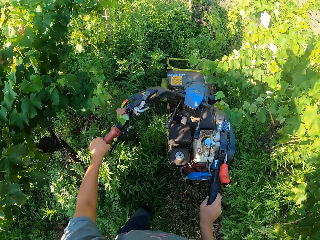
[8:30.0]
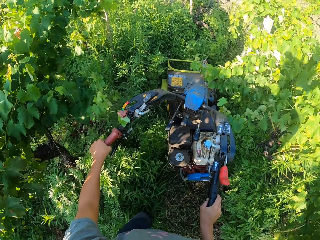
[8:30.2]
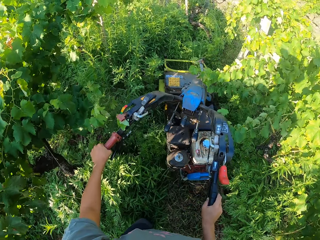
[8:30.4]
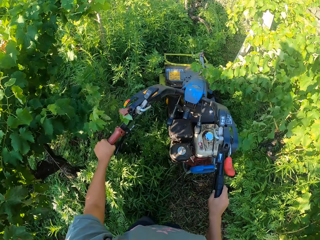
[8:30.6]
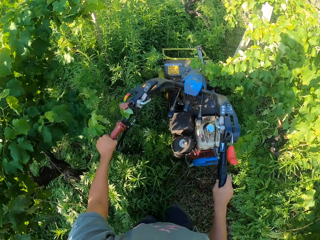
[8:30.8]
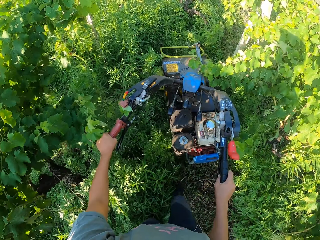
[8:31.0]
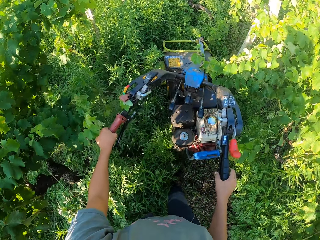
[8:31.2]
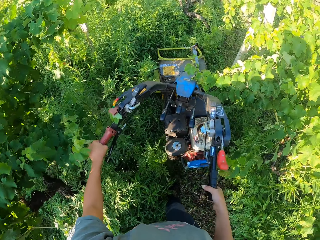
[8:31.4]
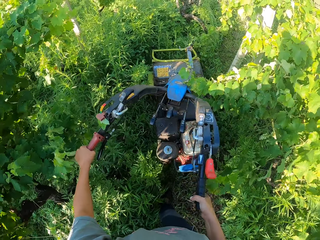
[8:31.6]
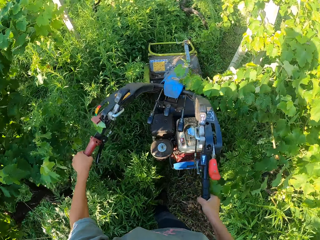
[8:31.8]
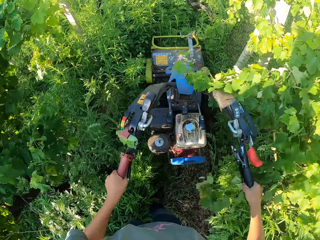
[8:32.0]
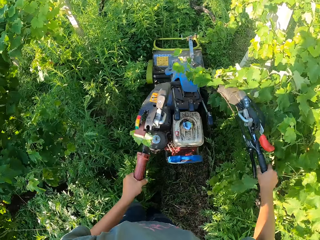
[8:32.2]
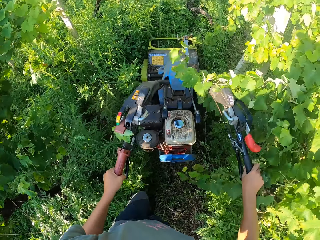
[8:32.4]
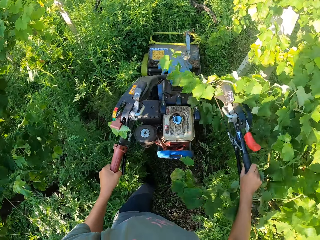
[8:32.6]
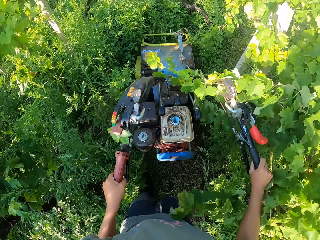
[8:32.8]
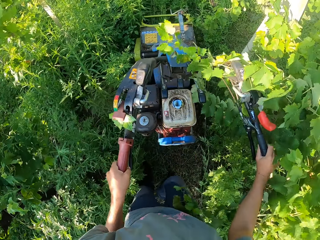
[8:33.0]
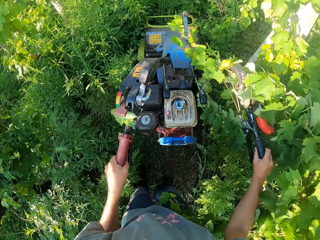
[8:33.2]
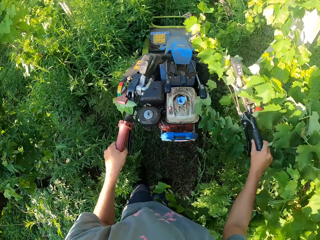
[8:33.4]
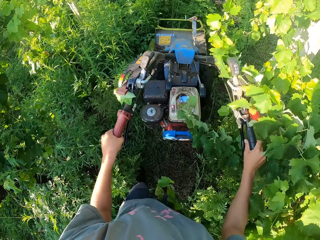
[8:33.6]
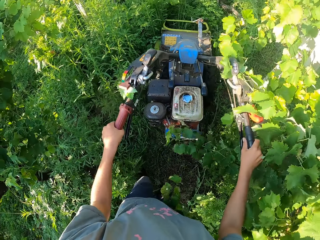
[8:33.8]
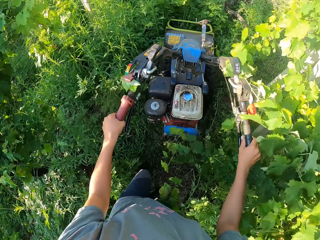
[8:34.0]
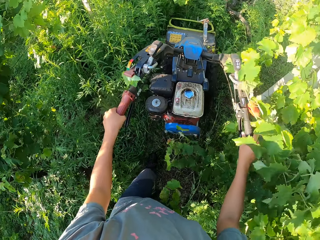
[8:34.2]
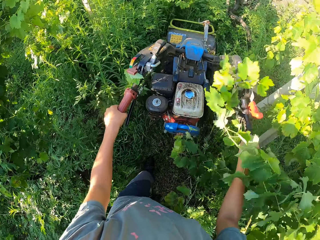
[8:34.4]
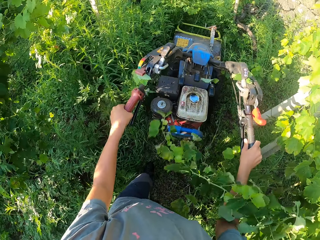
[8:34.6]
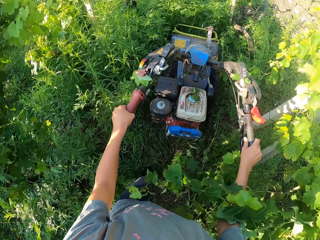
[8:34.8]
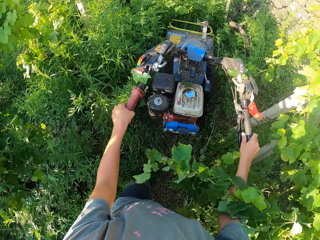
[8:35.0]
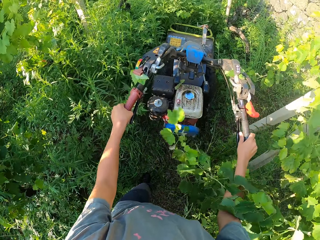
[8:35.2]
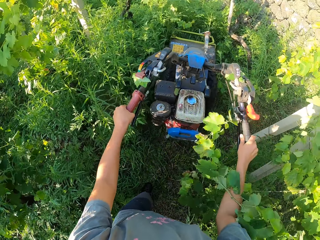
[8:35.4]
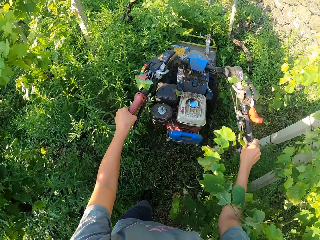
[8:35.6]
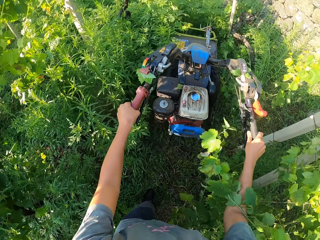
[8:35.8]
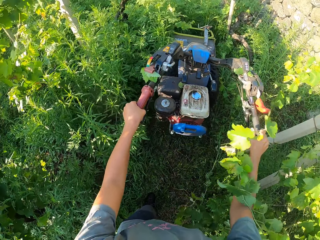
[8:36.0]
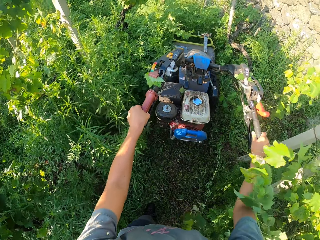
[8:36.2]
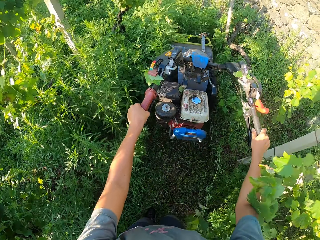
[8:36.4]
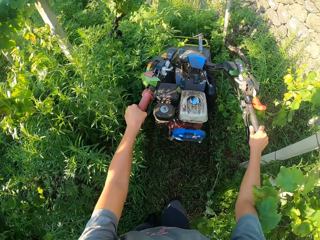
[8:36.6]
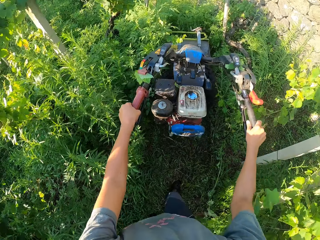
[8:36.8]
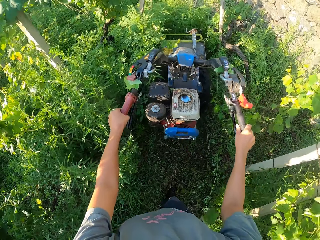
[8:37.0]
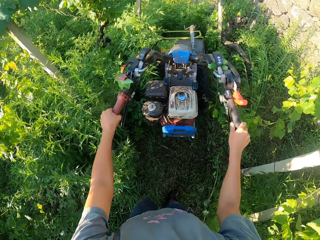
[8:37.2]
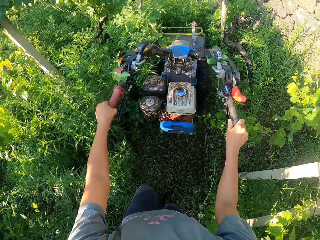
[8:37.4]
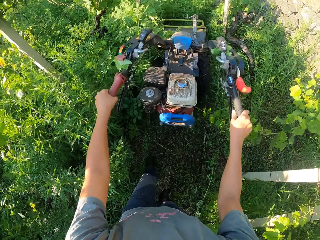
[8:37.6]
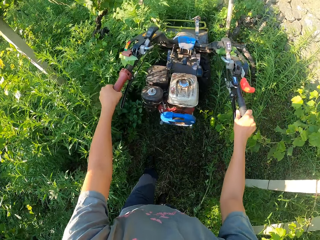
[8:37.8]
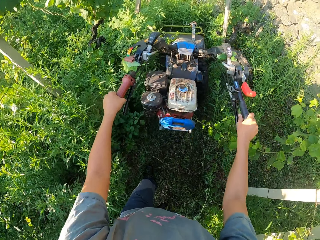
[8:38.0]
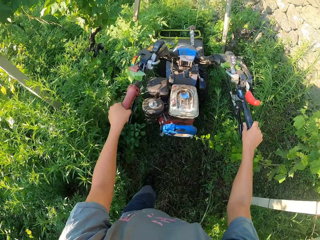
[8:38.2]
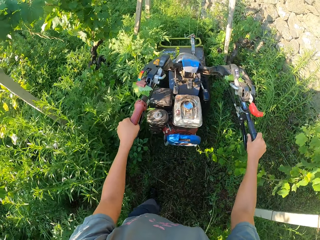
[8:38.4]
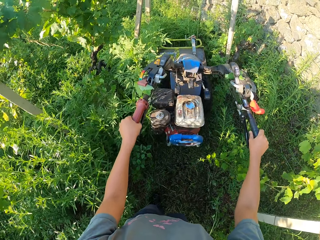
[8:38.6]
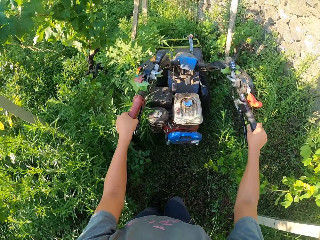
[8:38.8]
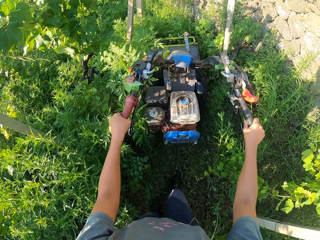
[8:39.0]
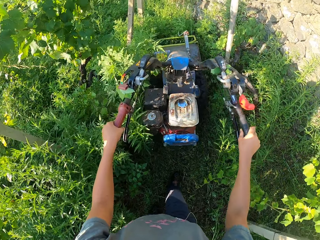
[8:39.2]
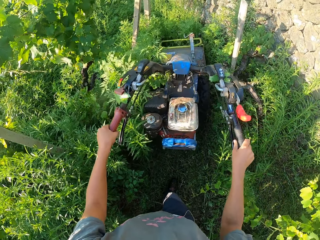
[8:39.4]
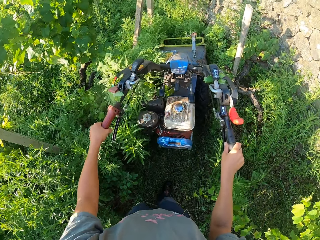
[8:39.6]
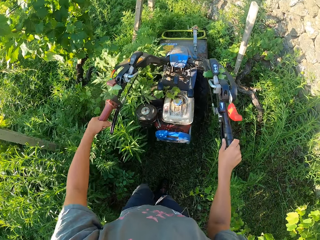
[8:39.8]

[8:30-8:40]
The camera wearer presses the clutch lever of the lawn mower. They move the bush mower handles.

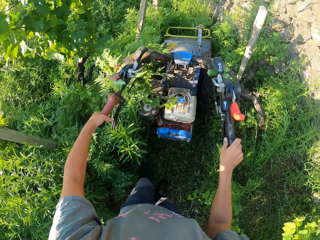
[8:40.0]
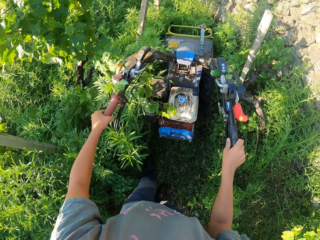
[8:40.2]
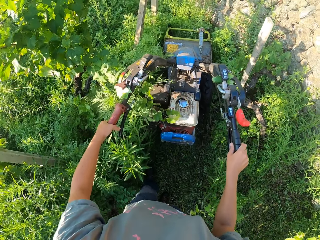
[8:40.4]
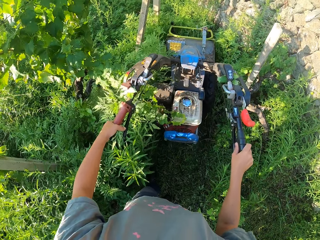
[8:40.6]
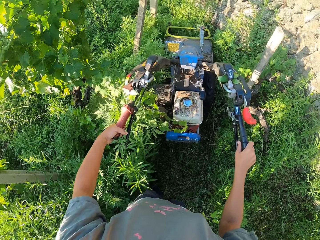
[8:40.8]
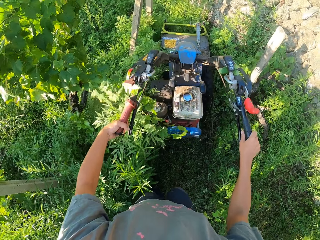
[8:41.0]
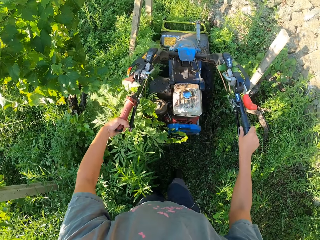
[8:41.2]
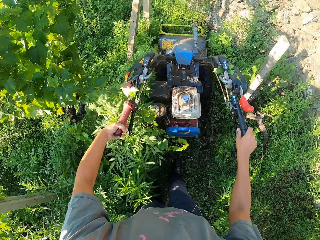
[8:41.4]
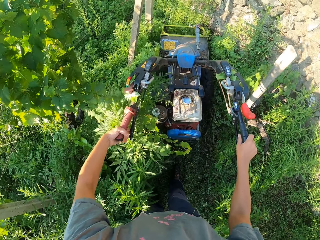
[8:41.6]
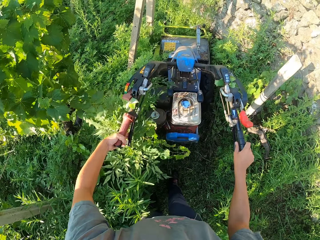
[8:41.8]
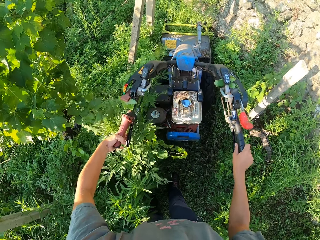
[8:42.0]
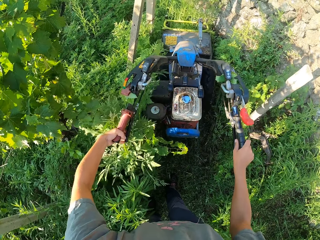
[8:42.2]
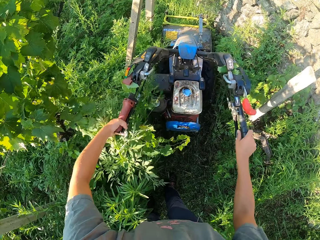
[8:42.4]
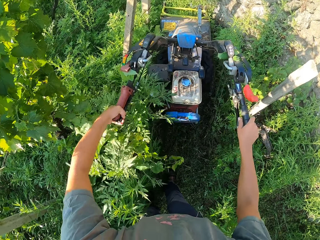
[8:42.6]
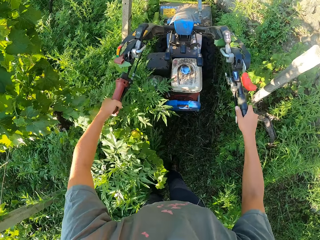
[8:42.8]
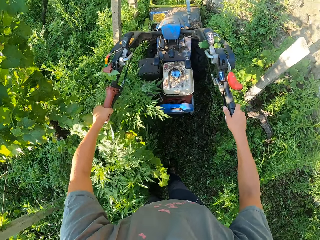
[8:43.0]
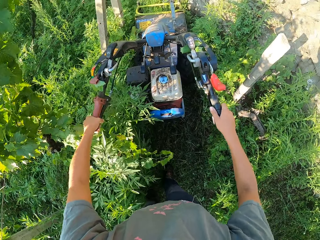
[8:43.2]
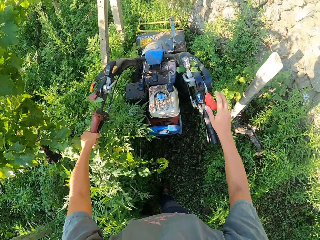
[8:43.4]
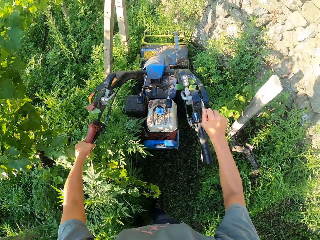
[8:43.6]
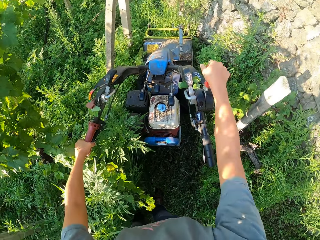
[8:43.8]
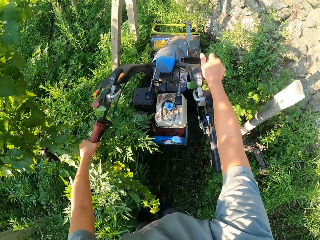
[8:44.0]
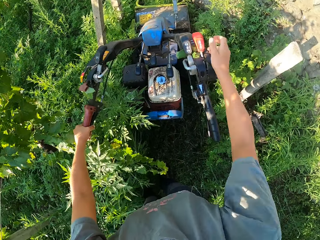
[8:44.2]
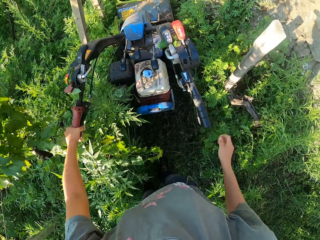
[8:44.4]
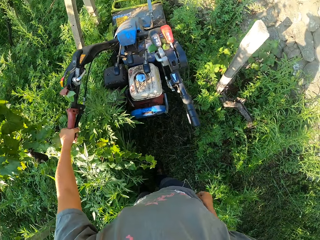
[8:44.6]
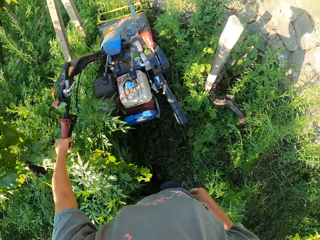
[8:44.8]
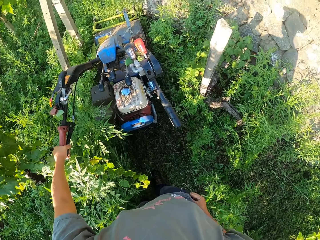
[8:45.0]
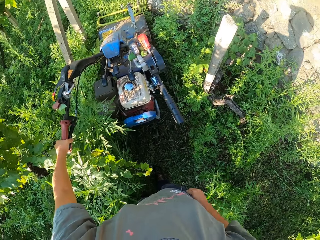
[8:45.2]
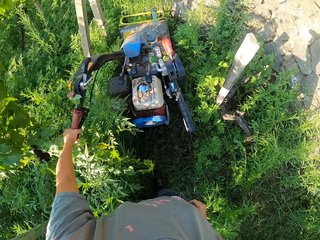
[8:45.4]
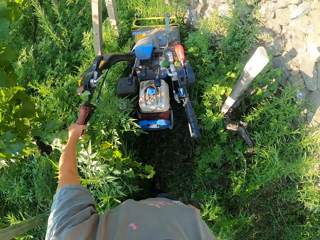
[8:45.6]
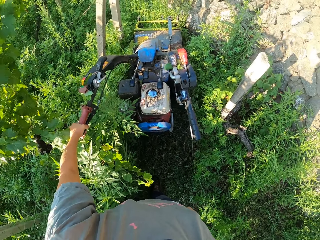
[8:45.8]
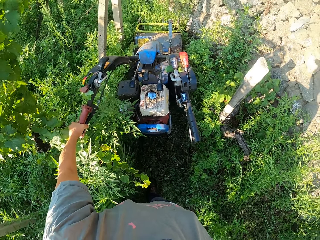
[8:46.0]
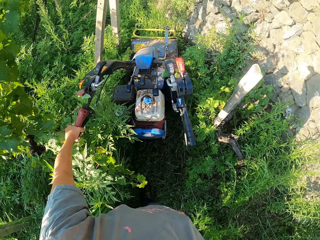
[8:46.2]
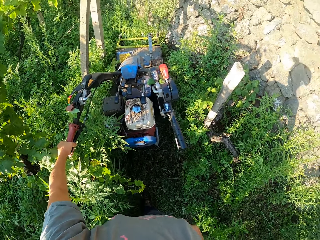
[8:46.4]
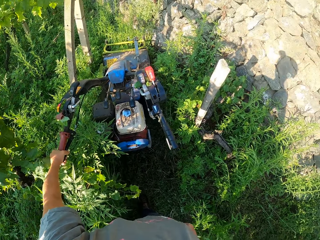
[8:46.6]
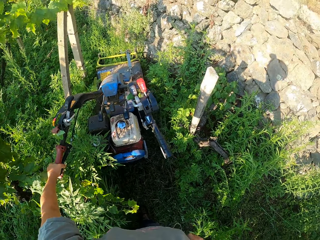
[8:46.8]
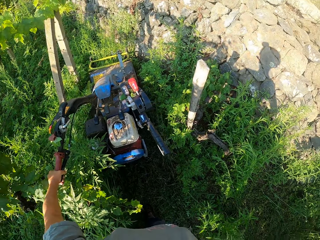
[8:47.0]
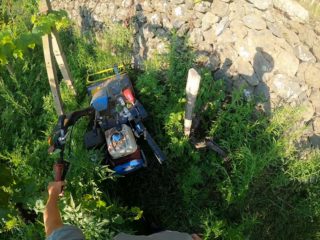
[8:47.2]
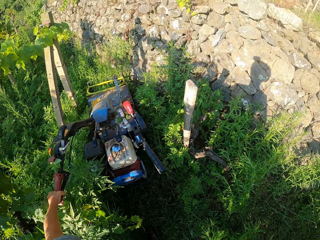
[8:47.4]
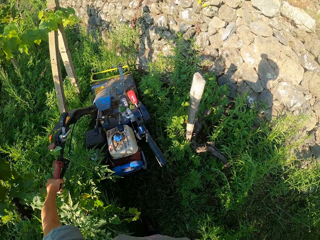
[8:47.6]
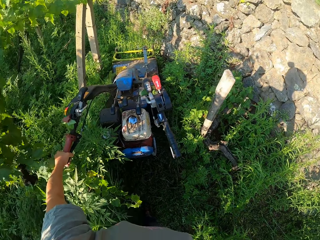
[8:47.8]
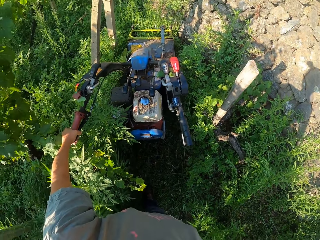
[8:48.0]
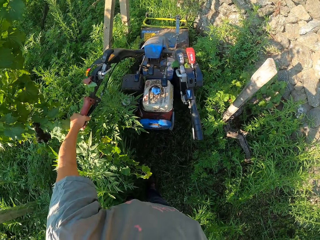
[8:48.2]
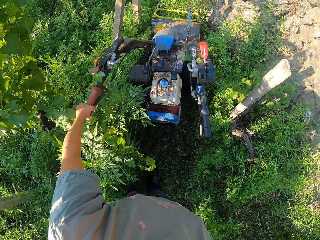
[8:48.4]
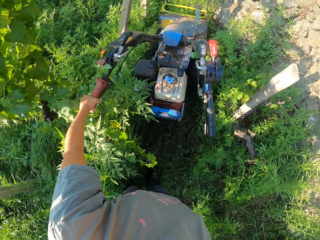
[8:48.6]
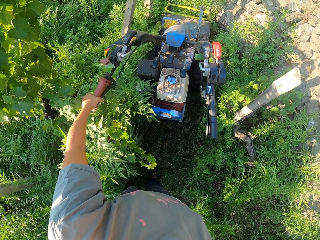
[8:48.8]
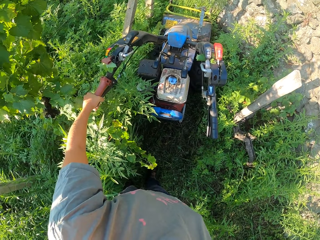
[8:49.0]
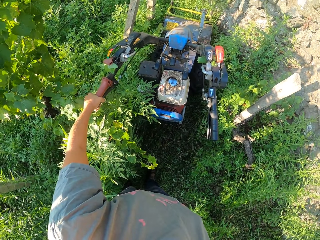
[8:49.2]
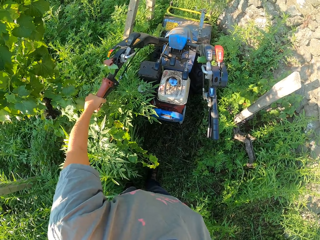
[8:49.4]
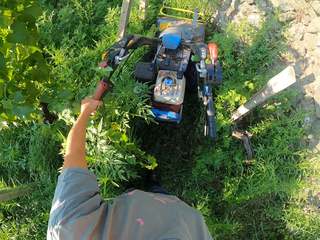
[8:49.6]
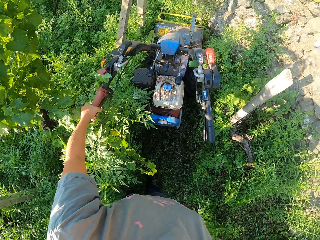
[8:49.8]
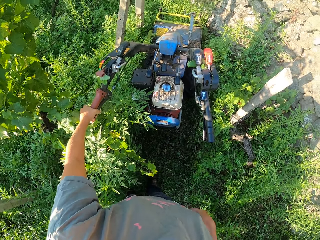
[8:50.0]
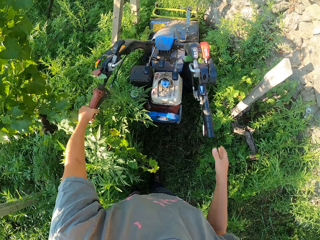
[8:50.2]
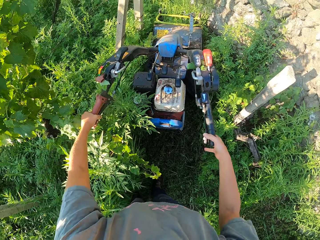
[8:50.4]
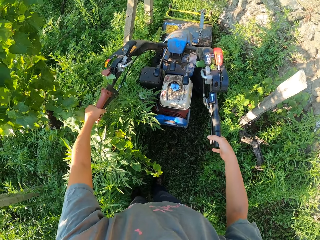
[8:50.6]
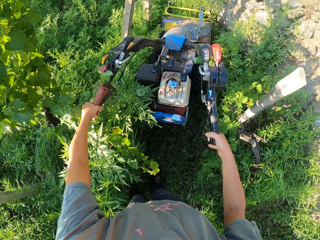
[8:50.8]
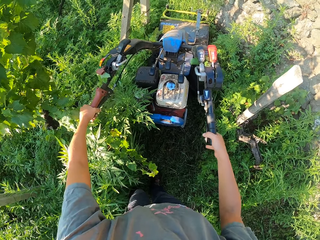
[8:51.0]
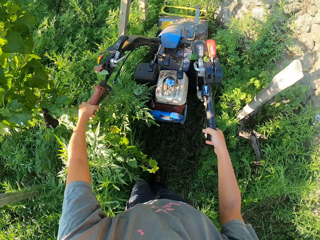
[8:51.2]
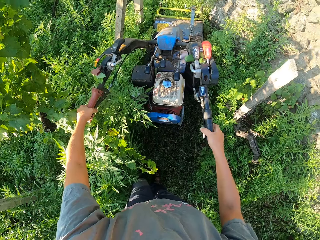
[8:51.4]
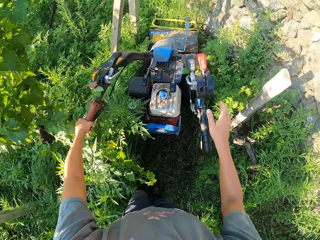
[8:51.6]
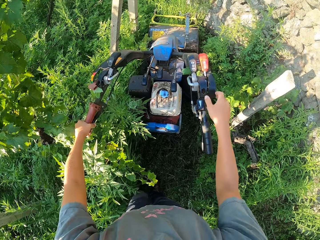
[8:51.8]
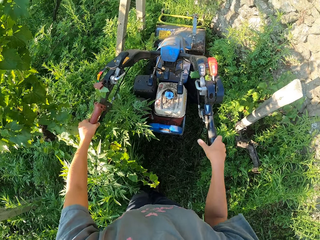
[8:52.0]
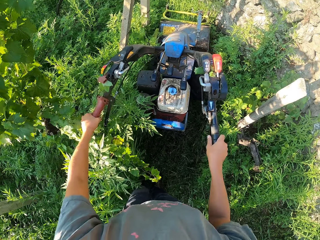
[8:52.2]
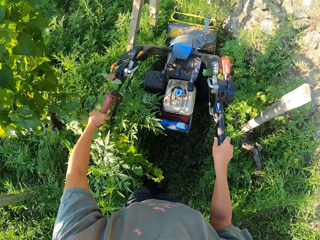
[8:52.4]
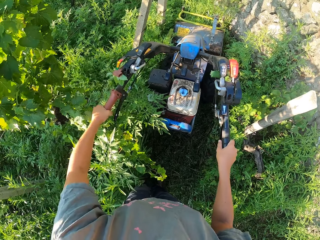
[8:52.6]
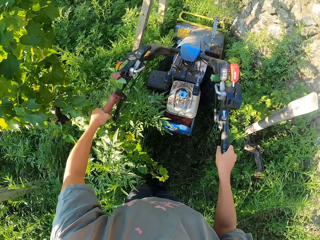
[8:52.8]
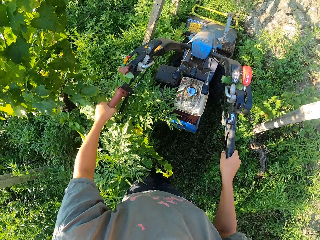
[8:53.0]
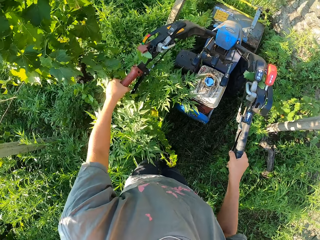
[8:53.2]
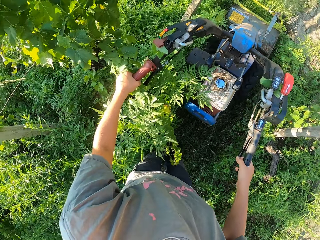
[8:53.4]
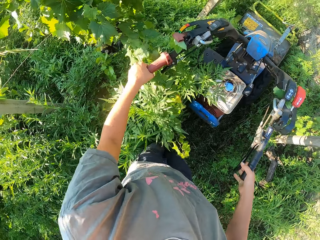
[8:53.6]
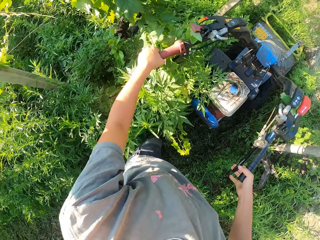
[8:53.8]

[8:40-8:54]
The camera wearer stops cutting the grass and presses the clutch lever of the lawn mower. He removes his hand from the bush mower handle. He pushes the lever on the lawn mower. He pulls the gear and removes his hand from the gear. He touches his phone in his pant pocket. He puts his hand in the pocket. He removes his hand from the pocket. He holds the bush mower handle. He removes his hand from the bush mower handle. He holds the bush mower handle. He reverses the bush mower. He cuts the grass on a lawn with the lawn mower.
